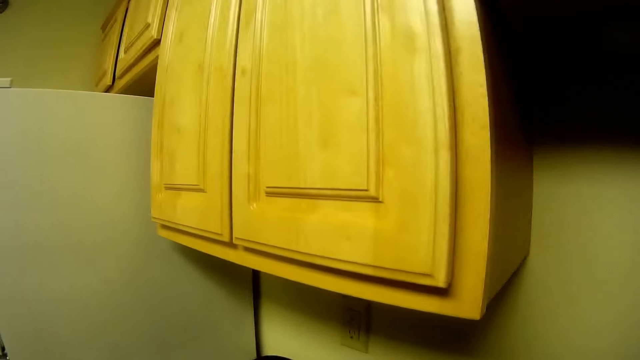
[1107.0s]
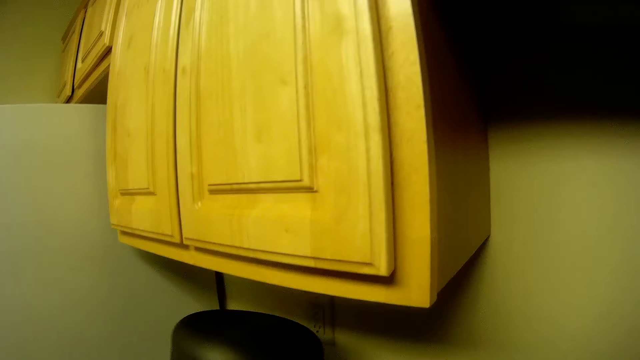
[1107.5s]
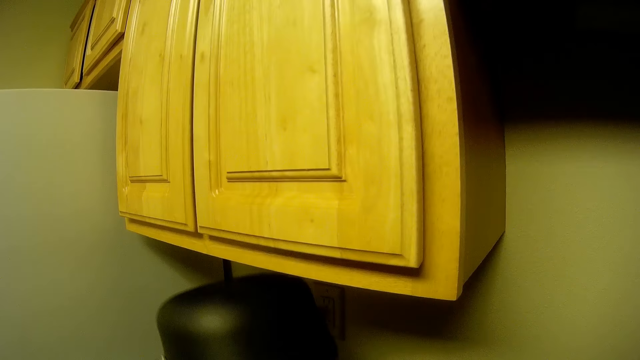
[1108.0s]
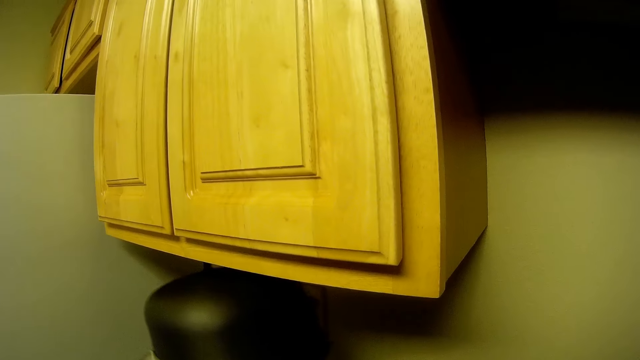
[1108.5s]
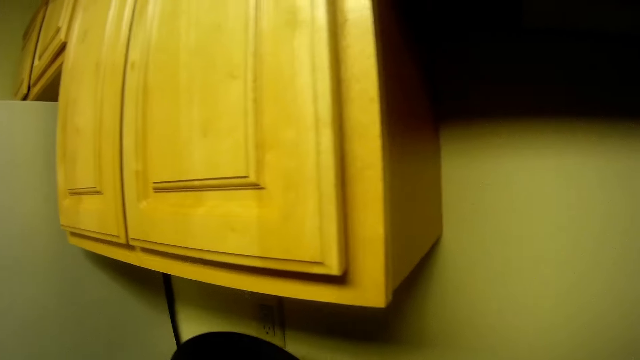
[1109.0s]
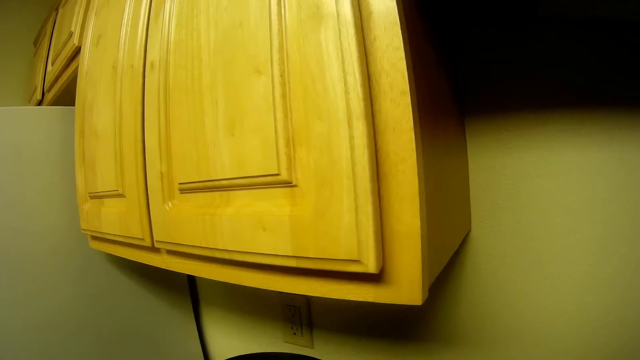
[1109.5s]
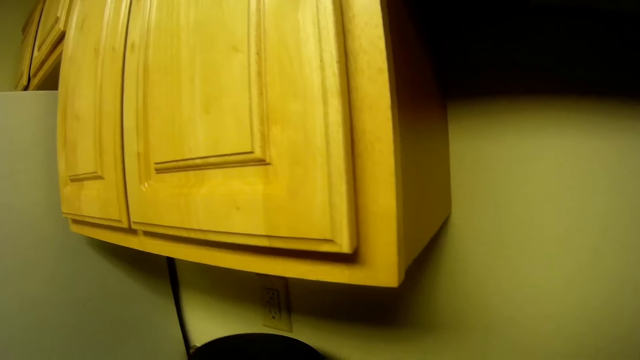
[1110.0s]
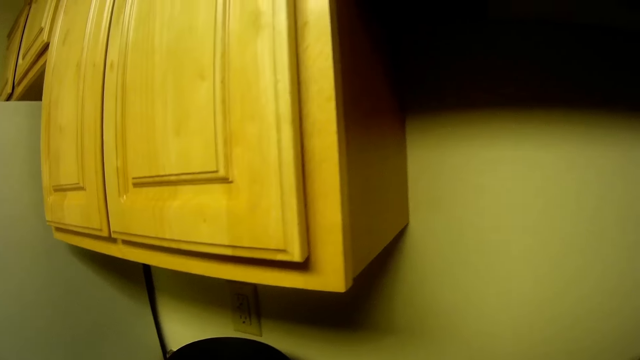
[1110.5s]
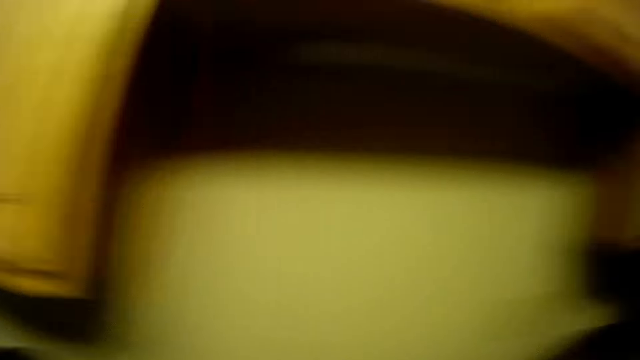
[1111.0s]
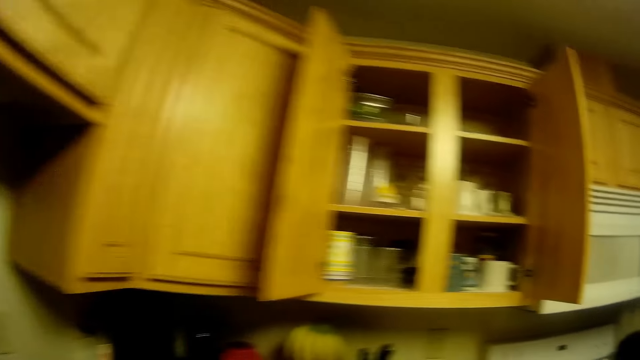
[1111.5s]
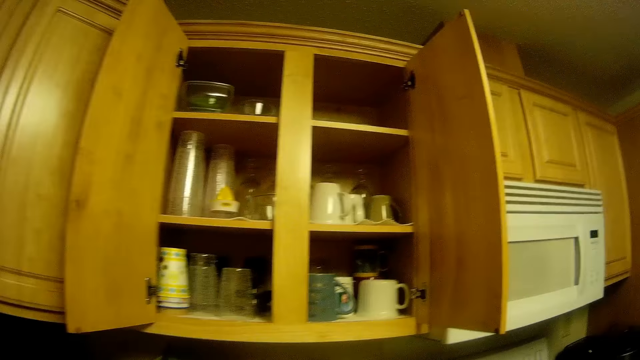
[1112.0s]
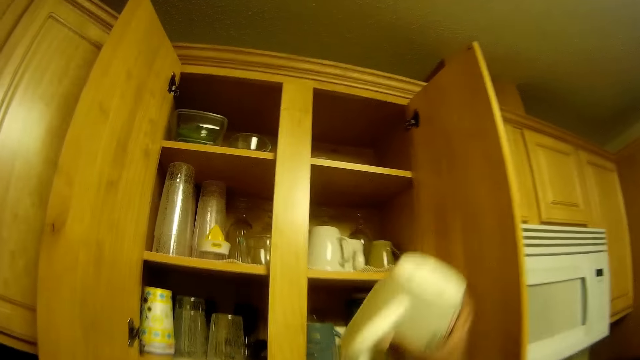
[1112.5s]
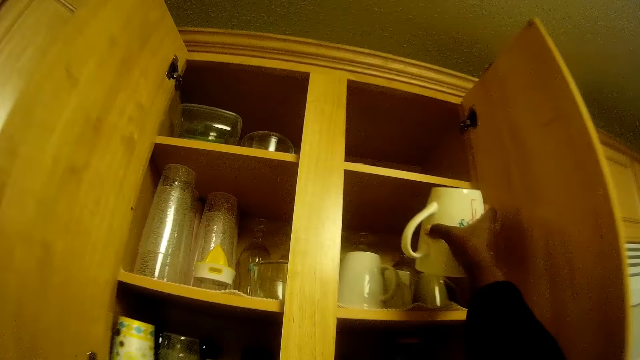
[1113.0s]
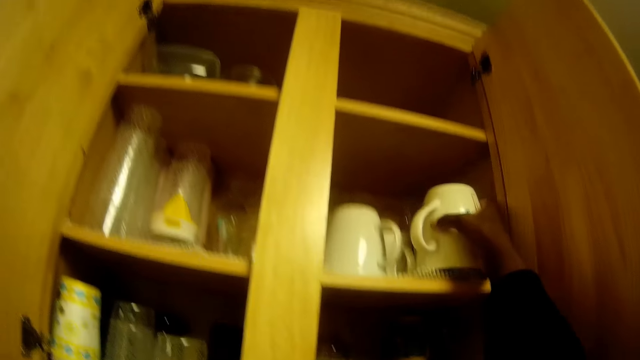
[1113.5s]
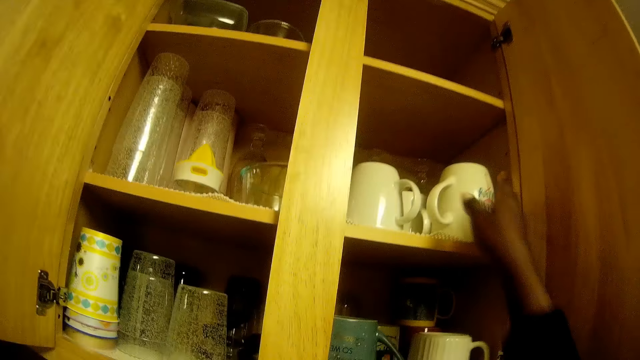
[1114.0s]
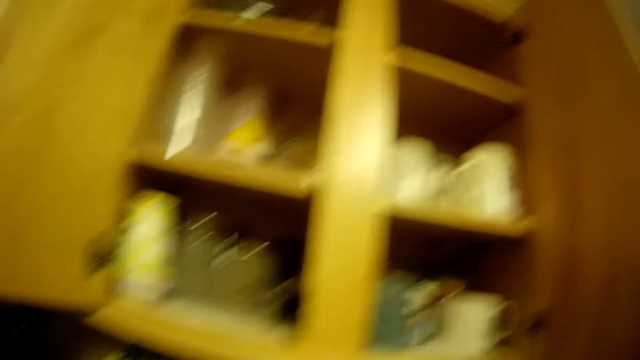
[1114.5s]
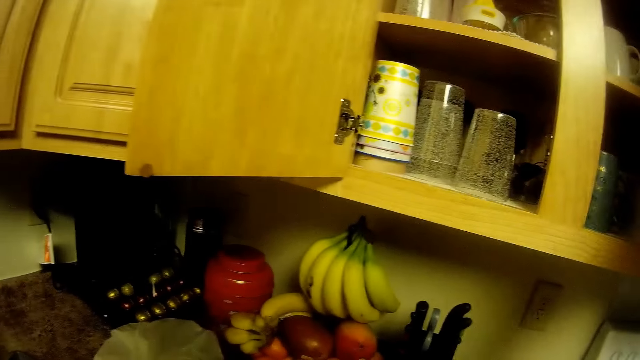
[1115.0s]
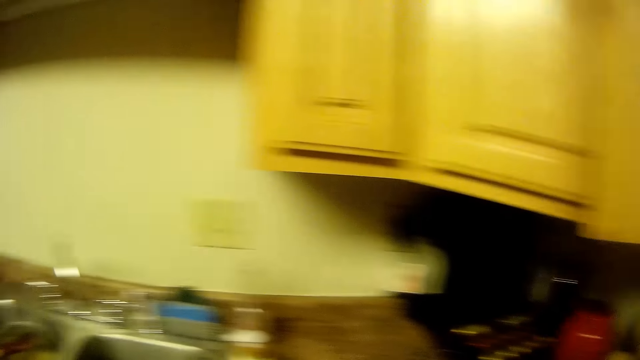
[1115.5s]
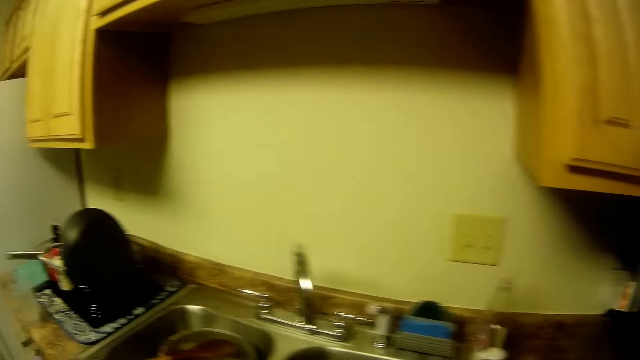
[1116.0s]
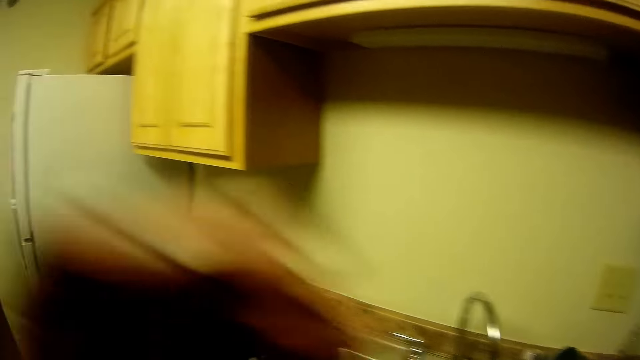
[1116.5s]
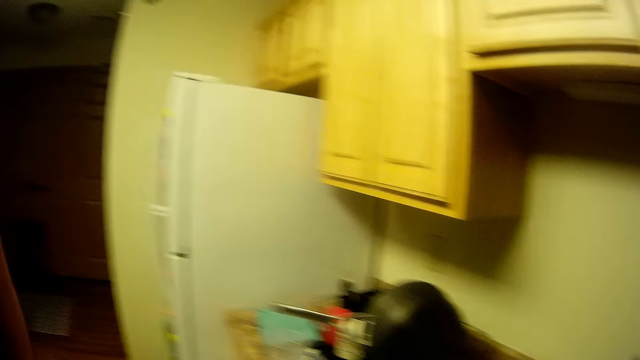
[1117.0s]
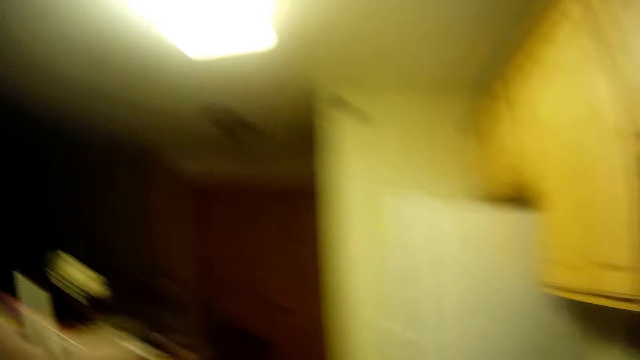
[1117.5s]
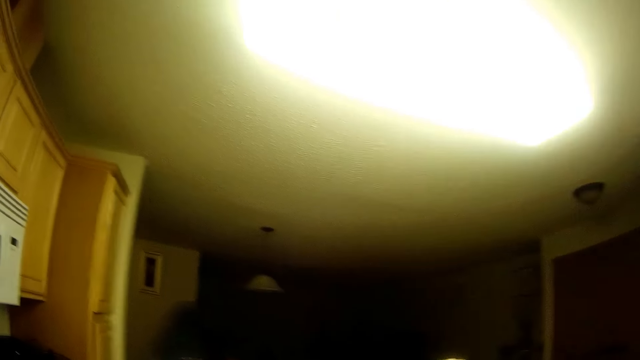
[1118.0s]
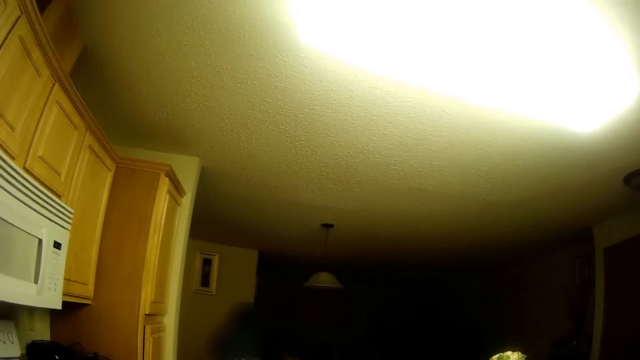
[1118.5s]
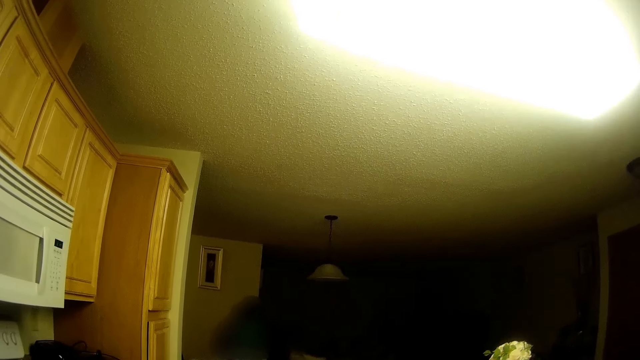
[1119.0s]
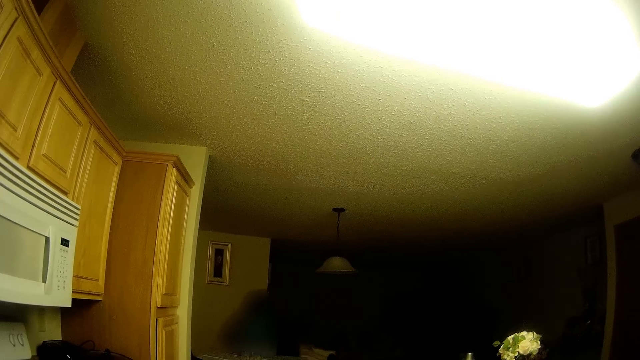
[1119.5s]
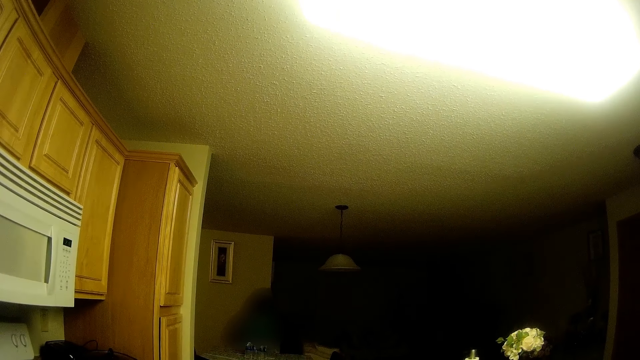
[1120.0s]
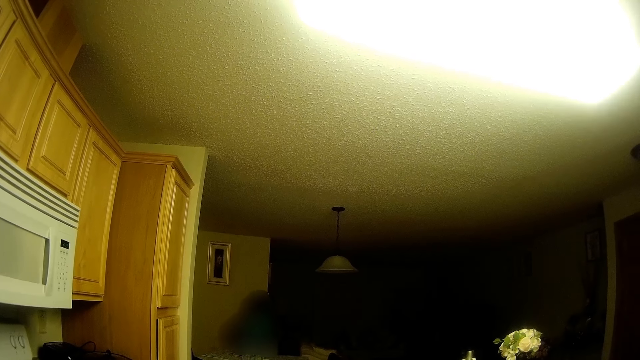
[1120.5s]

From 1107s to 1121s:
The camera wearer walks on the floor. She puts a mug in her right hand in the right compartment of a wall cupboard. She closes the right door of the wall cupboard with her right hand. She stands on the floor. The girl interacts with the camera wearer. The camera wearer raises her left hand to her face. The girl stands on the floor.

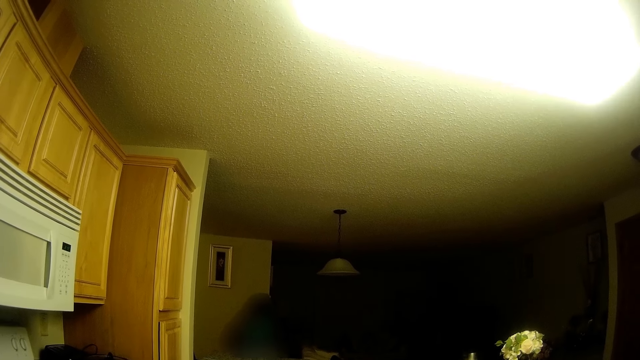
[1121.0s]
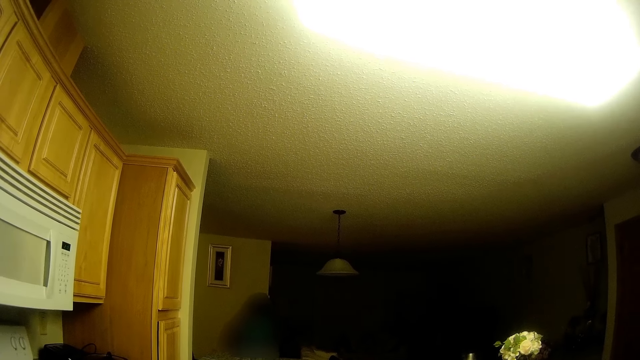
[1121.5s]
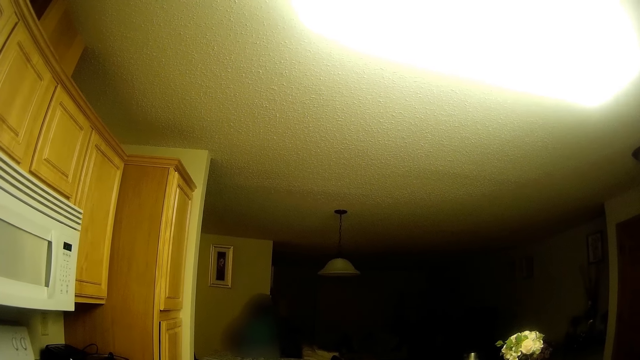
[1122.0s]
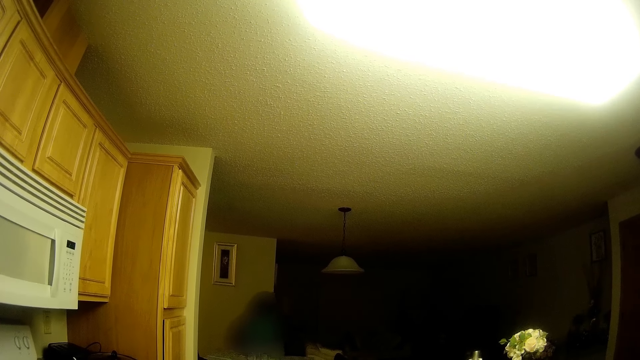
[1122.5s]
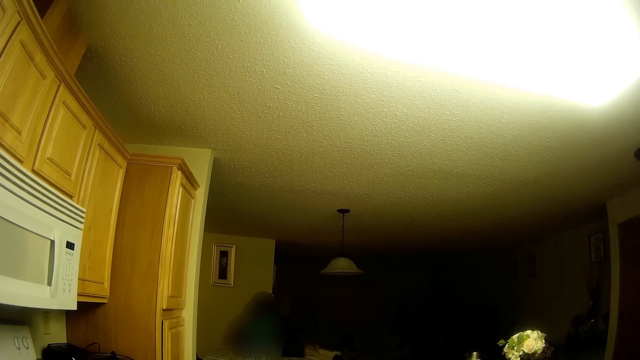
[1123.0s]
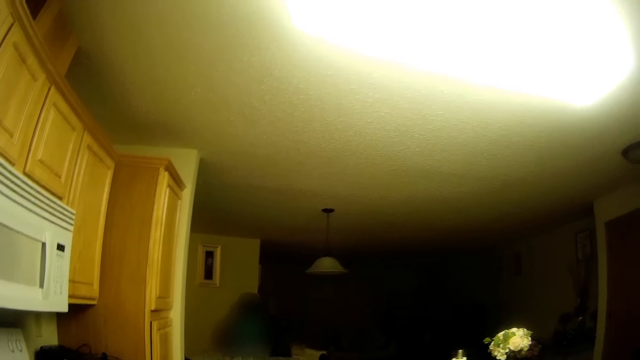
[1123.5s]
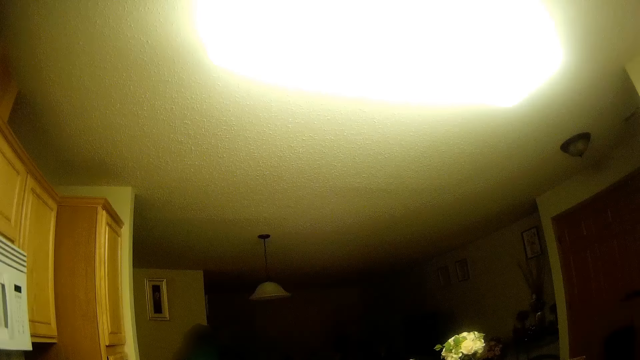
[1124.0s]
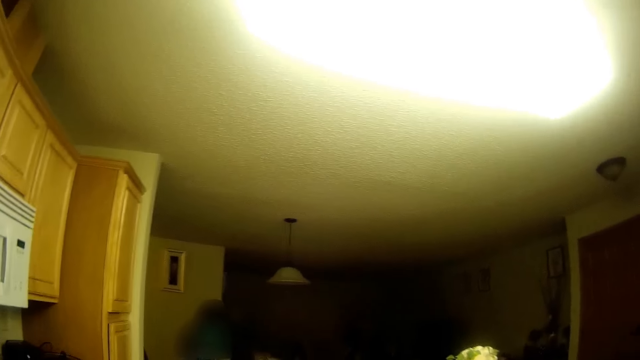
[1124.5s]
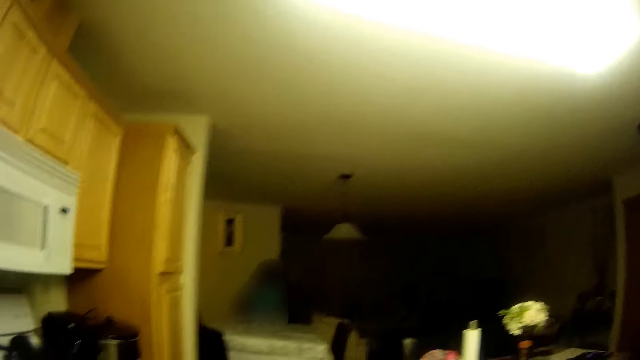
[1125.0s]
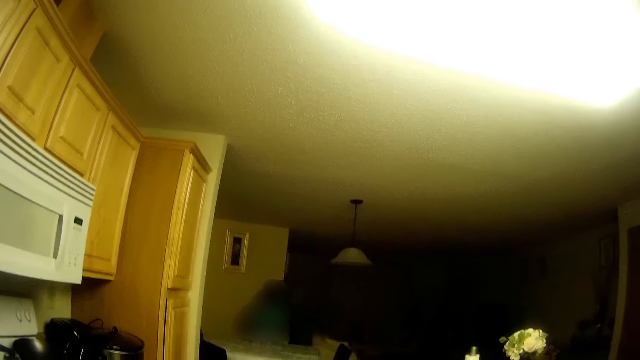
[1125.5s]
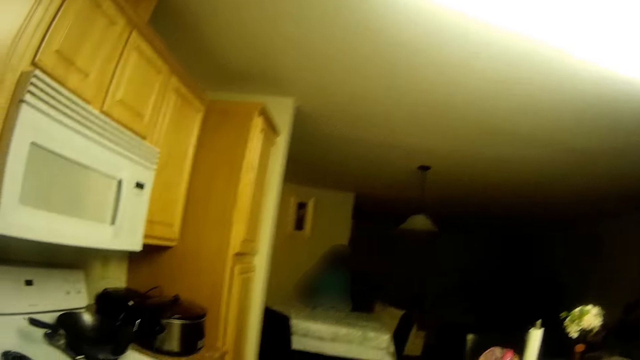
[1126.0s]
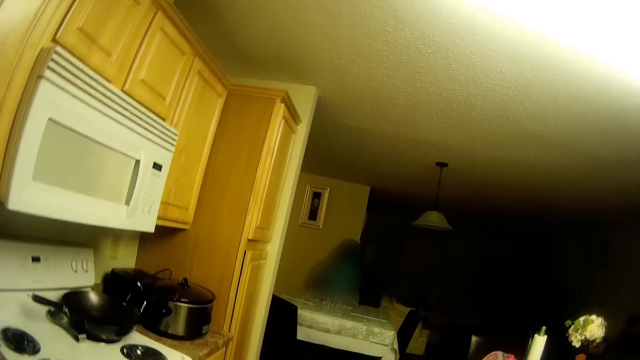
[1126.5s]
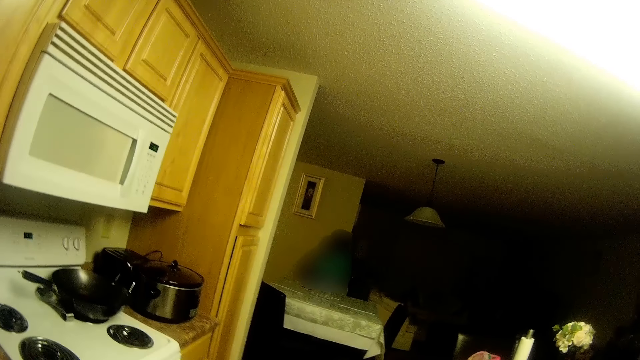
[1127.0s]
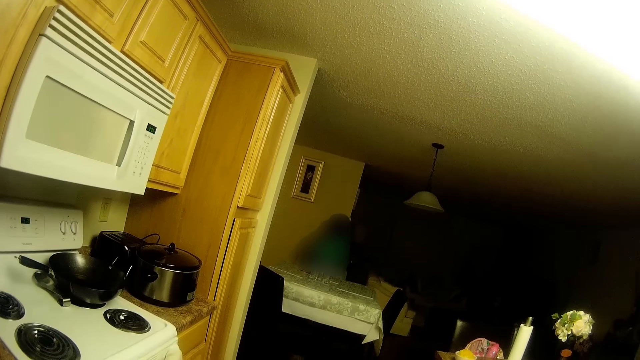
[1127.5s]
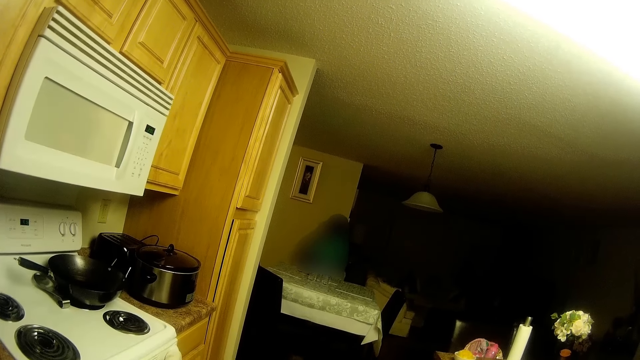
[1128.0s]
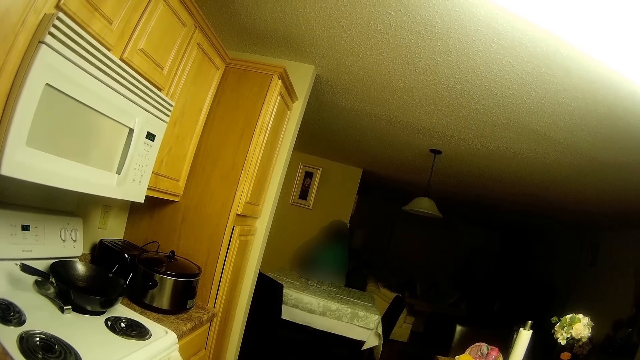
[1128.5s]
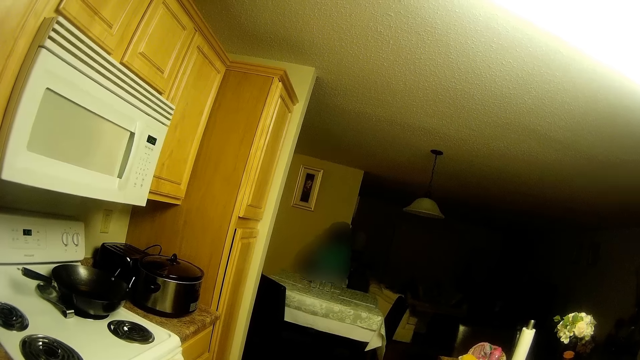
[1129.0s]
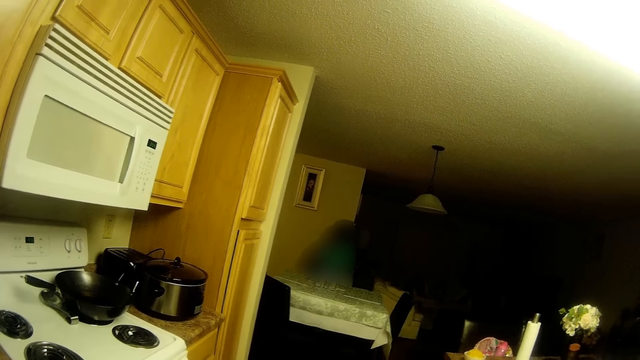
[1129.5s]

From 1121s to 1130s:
The camera wearer talks to the girl by a dining table in the living room.
